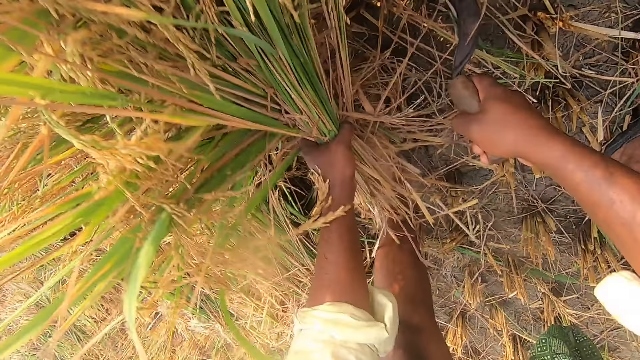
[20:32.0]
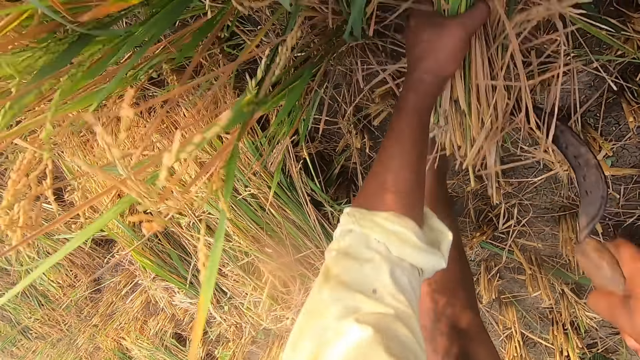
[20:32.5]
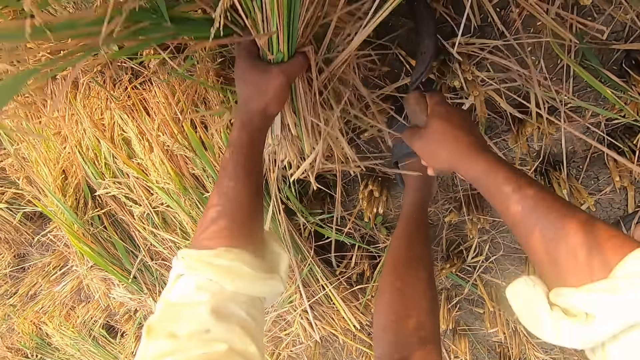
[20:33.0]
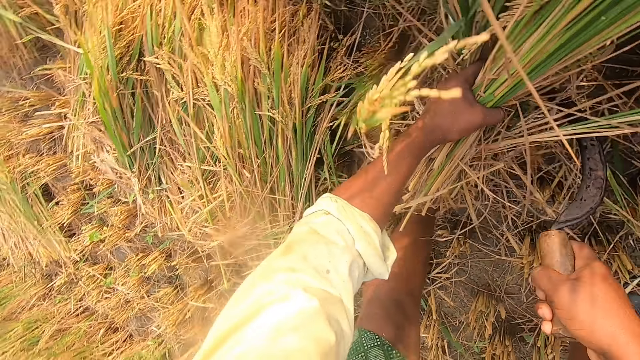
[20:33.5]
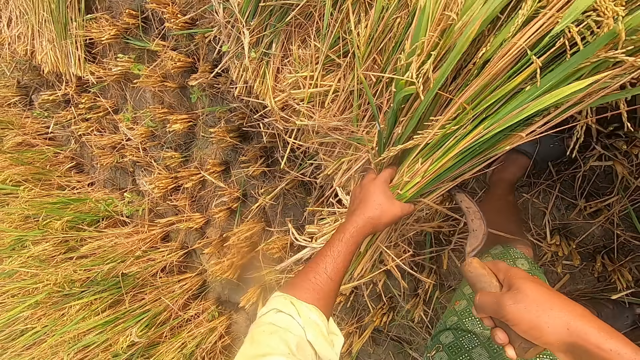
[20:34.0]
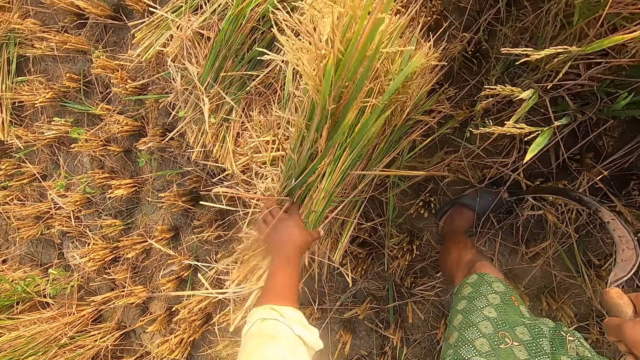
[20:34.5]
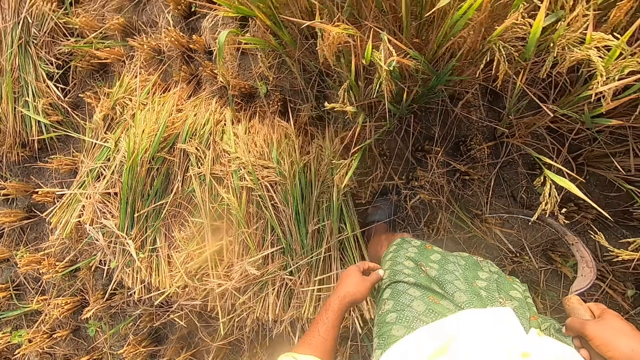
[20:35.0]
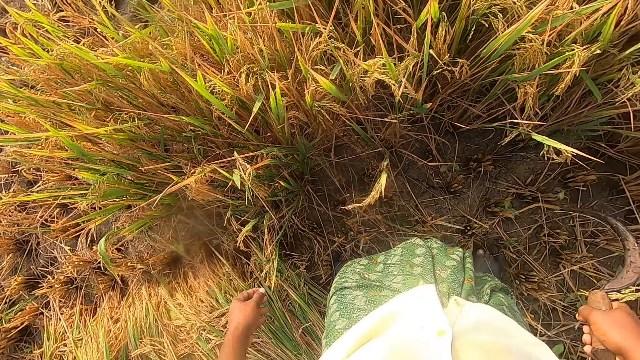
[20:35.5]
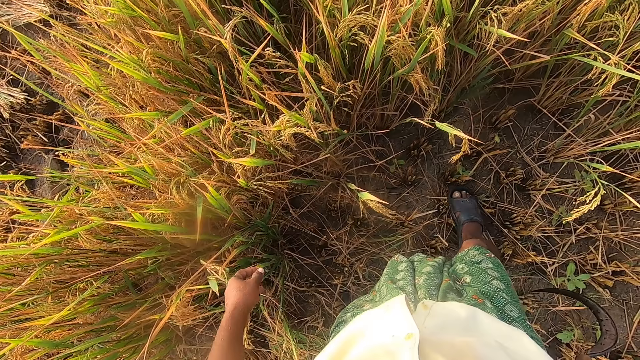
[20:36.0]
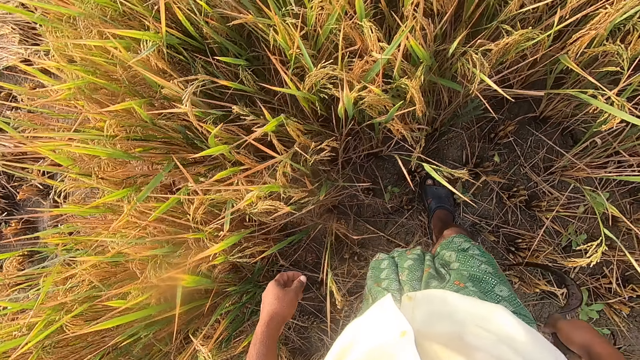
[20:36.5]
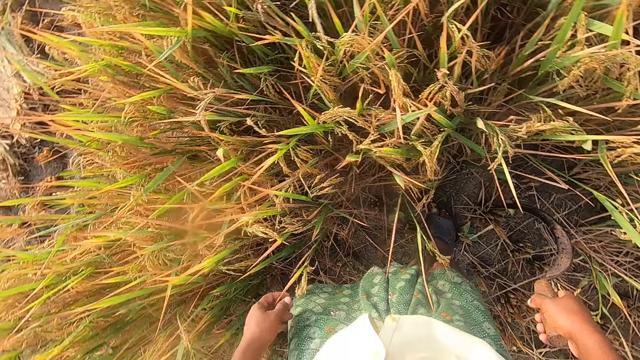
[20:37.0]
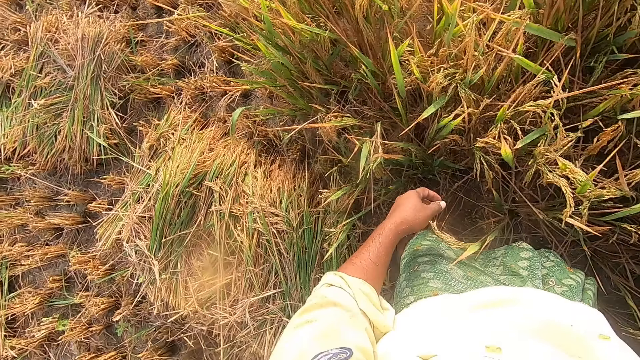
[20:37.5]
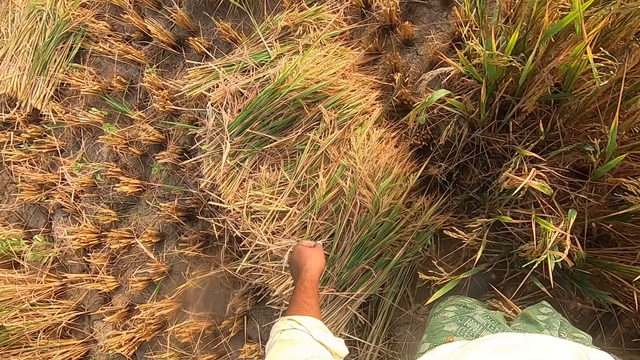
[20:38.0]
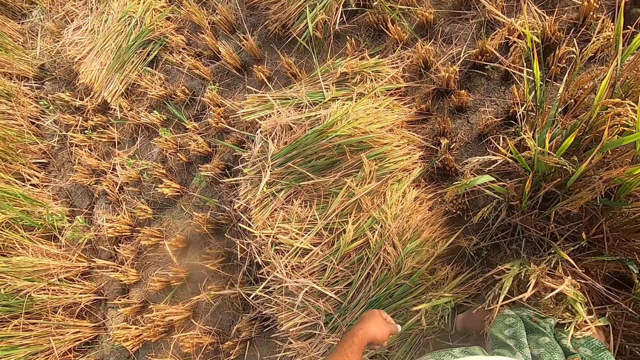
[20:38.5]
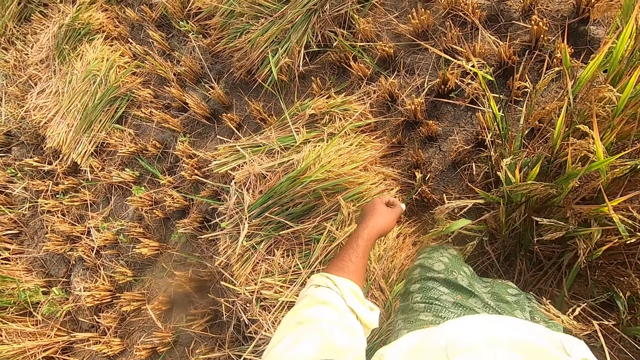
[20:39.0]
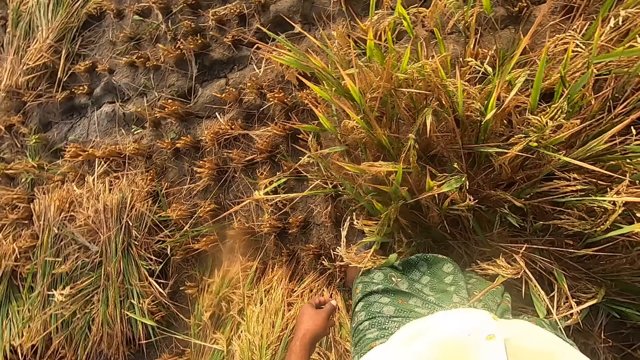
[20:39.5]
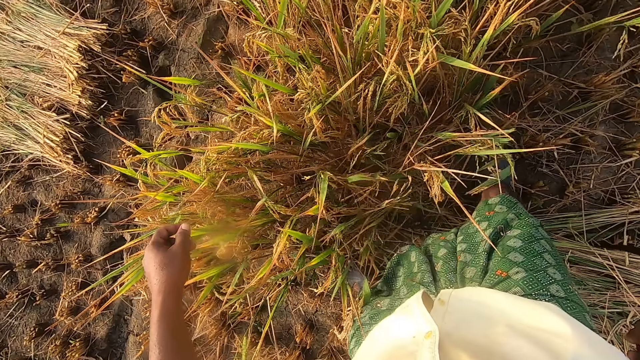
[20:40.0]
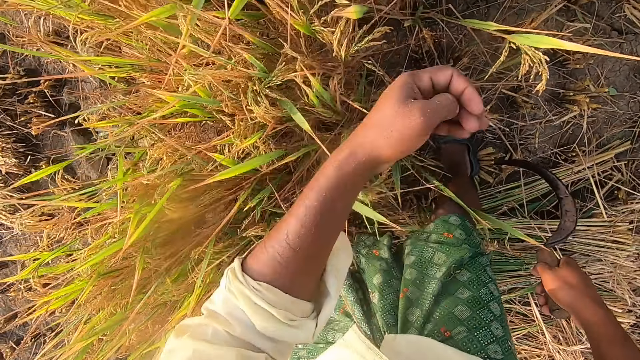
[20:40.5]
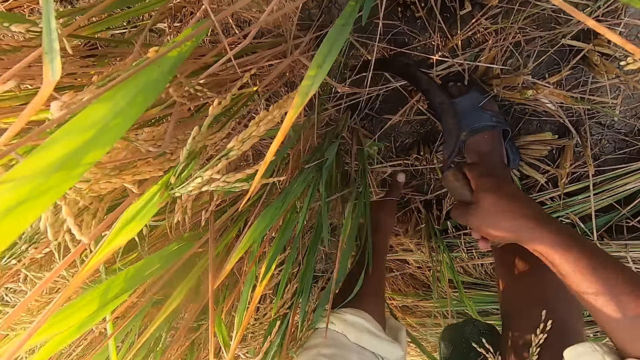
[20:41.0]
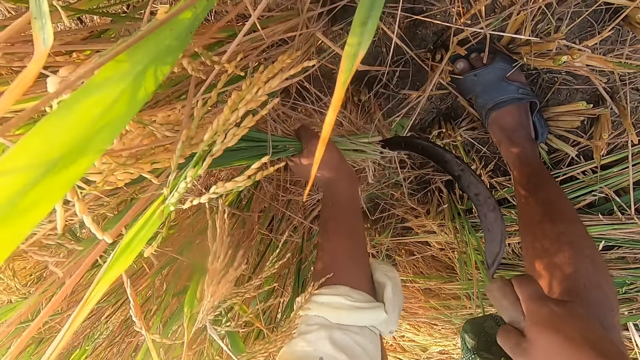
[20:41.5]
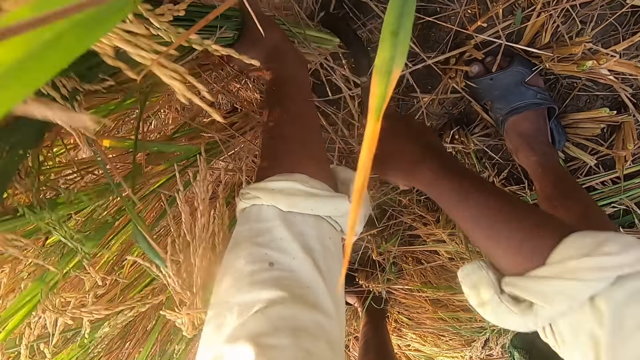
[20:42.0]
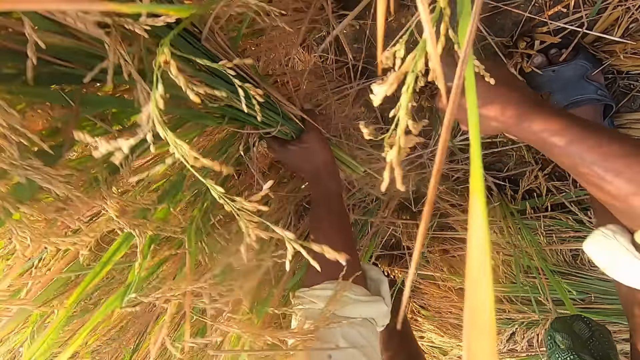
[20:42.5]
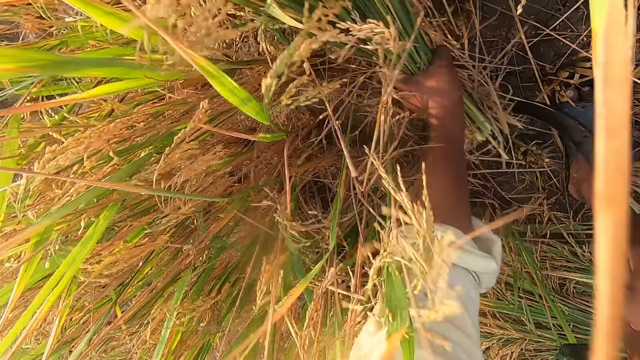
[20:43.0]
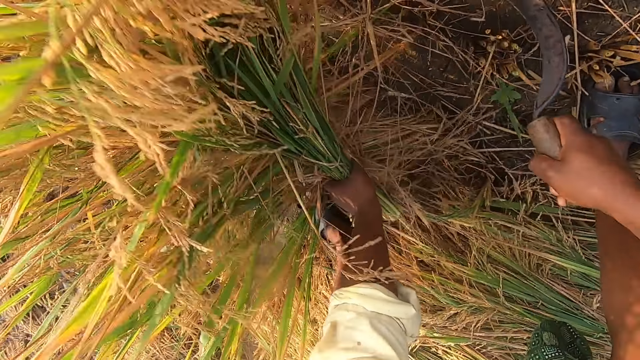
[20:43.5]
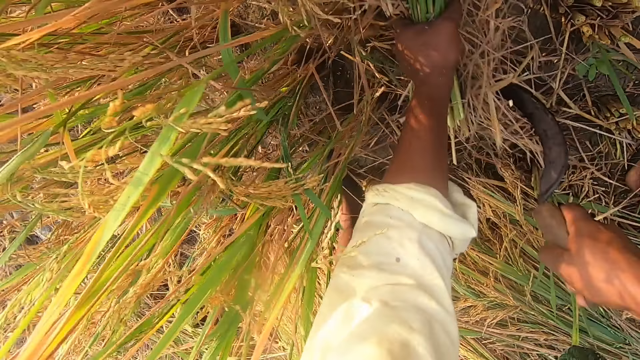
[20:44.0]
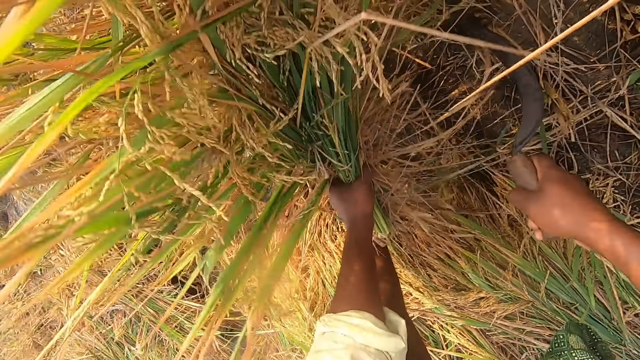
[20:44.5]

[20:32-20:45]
The camera wearer drops the stack of straw or rice plants on the ground. He looks around, takes a step forward, and moves around. He moves his left leg to the left. He bends downwards and holds the rice plants. He cuts the straw from the ground with the sickle.

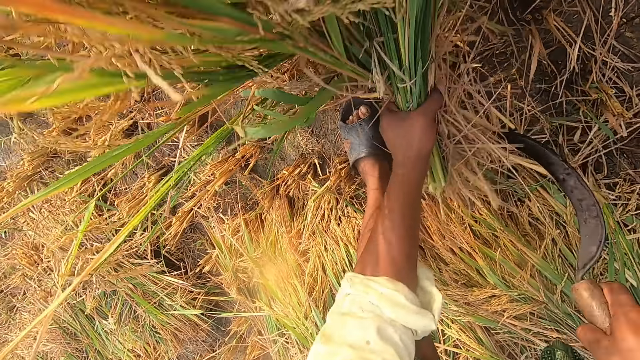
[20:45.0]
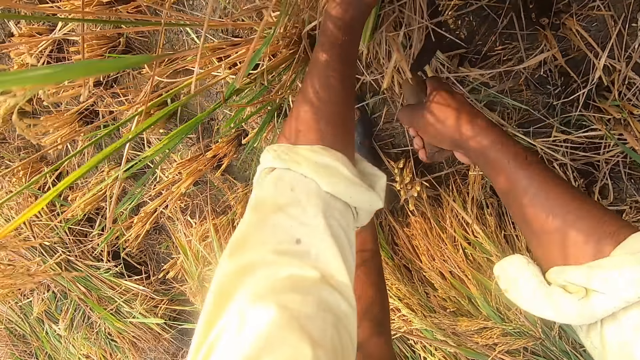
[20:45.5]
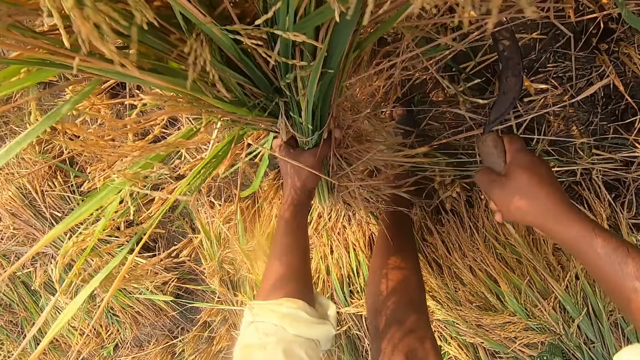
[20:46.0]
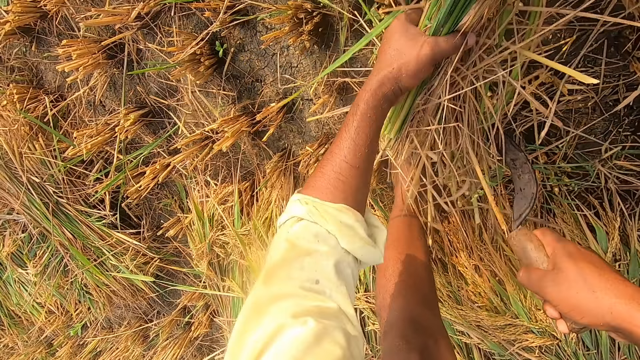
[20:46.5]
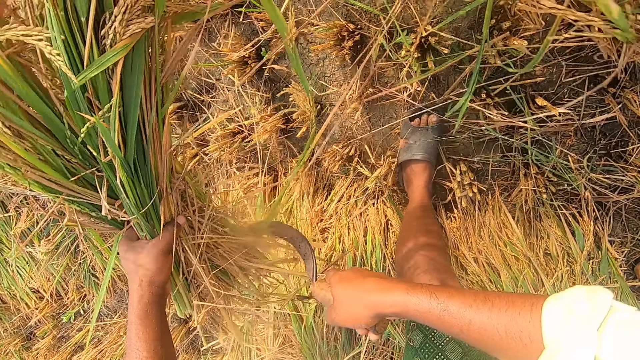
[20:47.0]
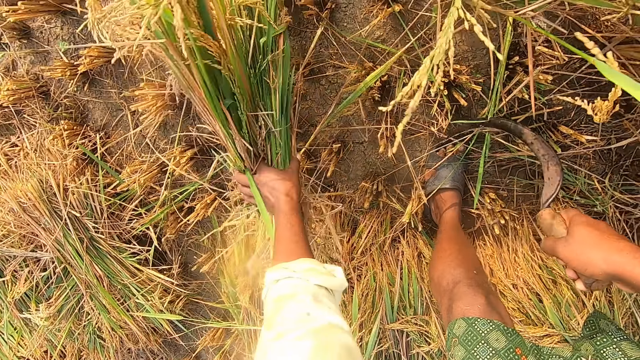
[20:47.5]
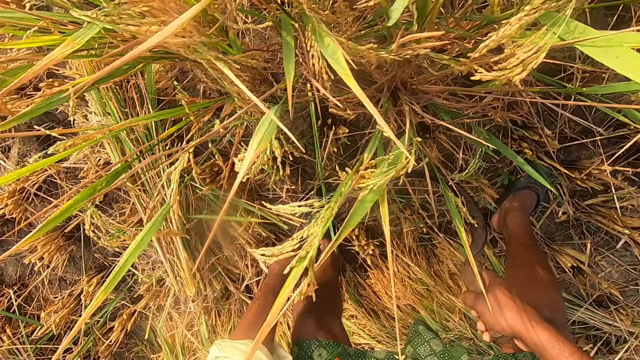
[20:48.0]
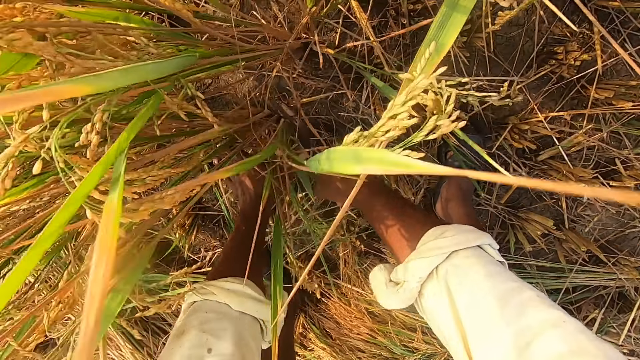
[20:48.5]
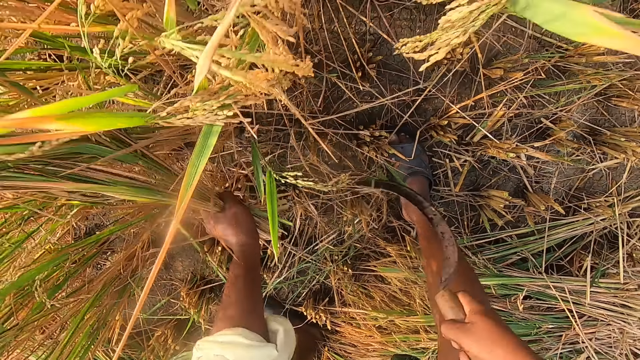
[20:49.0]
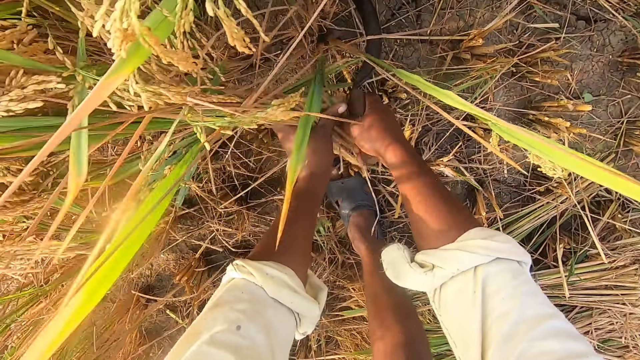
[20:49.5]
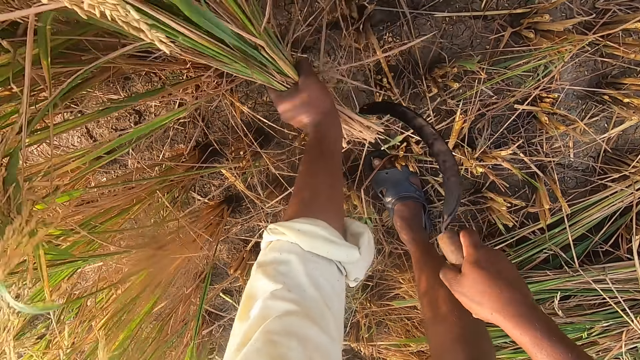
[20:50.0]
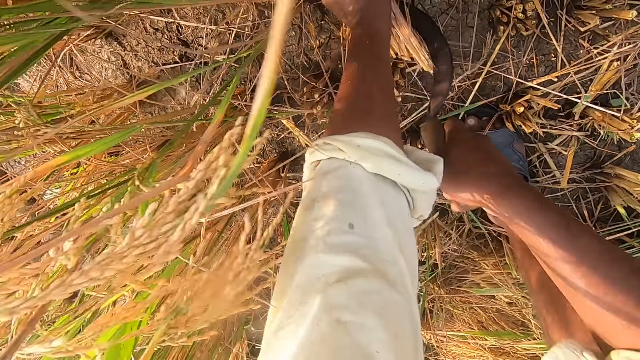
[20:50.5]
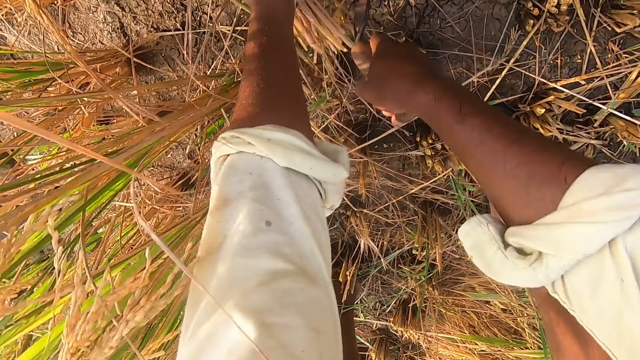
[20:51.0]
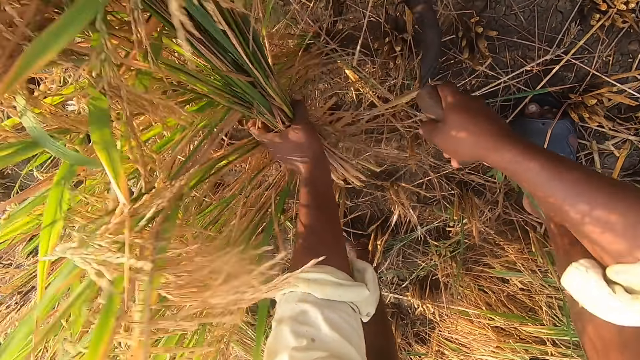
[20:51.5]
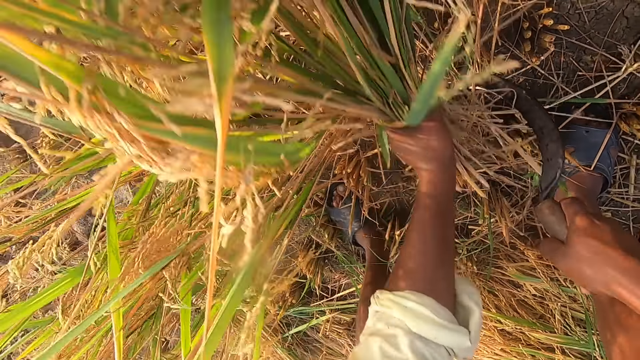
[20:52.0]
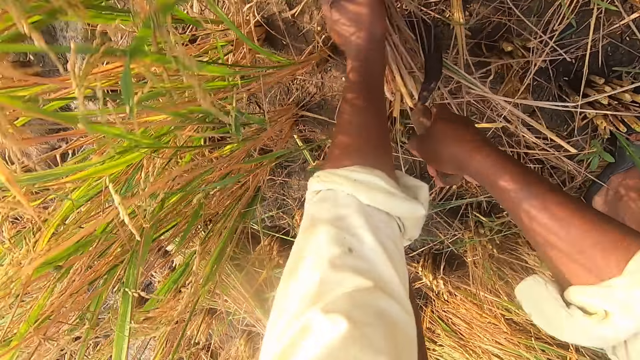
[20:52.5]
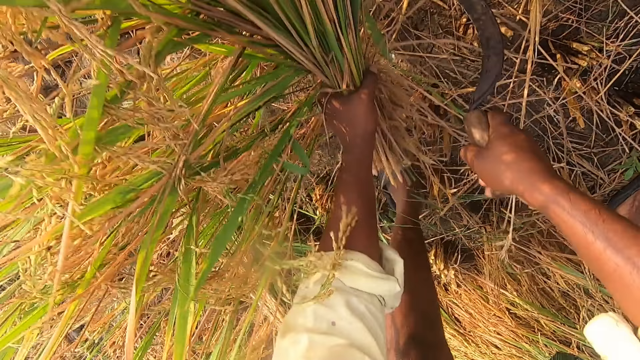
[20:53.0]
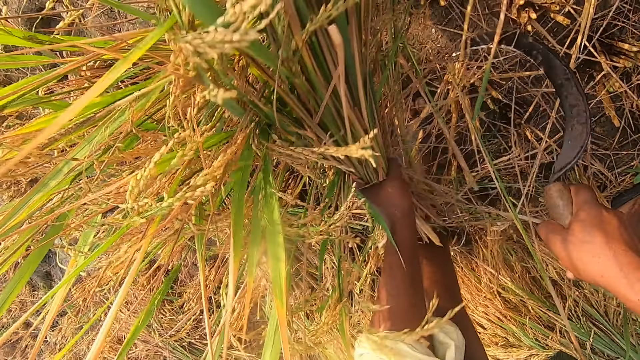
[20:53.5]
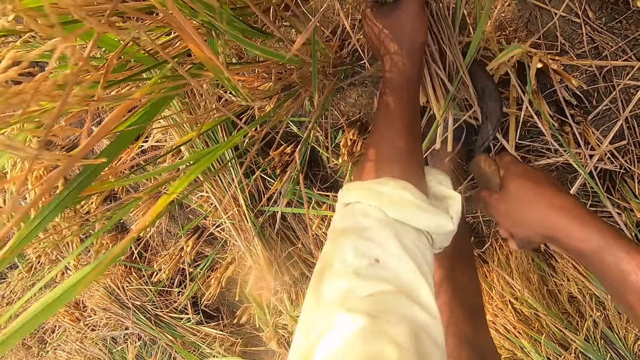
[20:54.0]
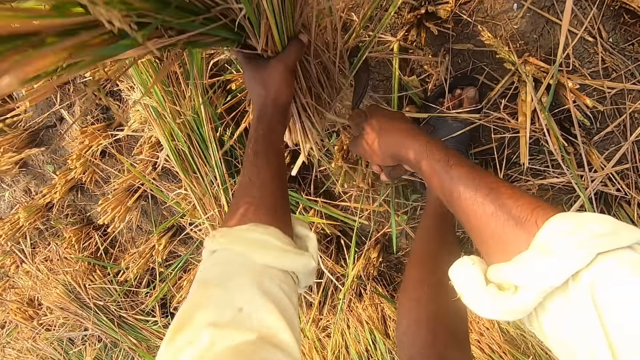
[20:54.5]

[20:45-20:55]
The camera wearer drops the stack of straw or rice plants on the ground. They hold the rice plants. They cut the straw from the ground with the sickle.
